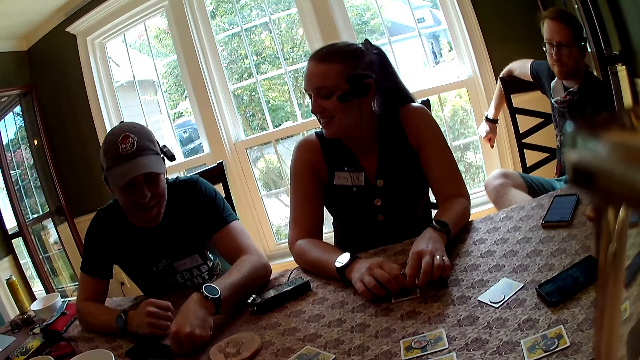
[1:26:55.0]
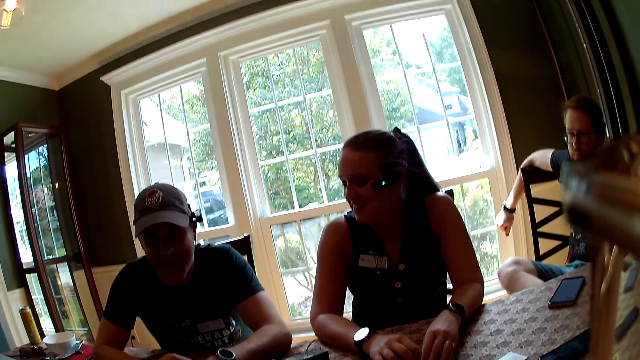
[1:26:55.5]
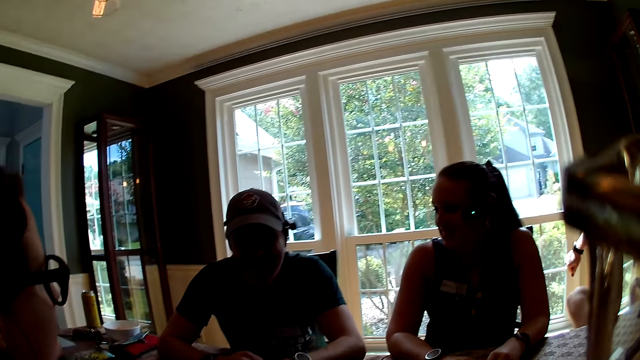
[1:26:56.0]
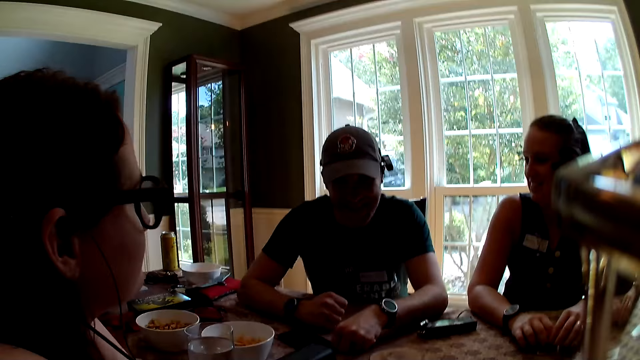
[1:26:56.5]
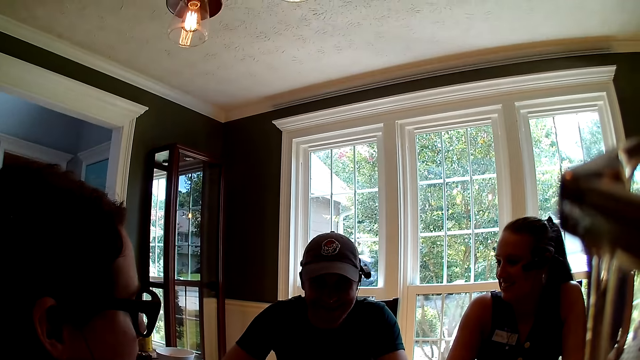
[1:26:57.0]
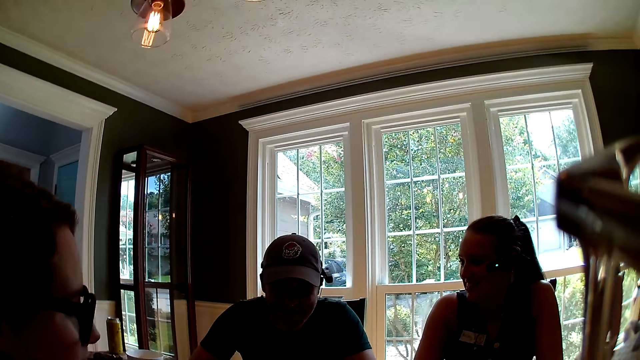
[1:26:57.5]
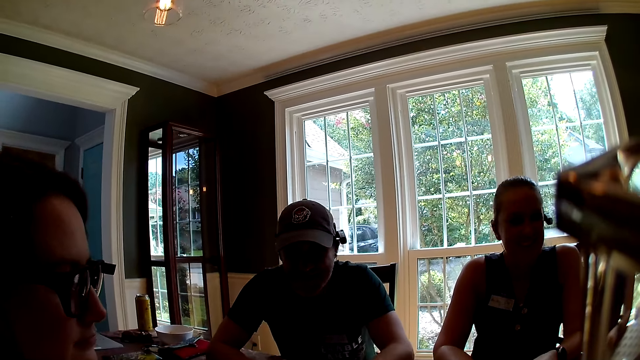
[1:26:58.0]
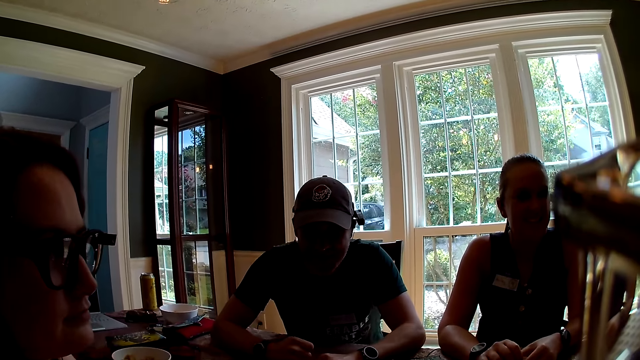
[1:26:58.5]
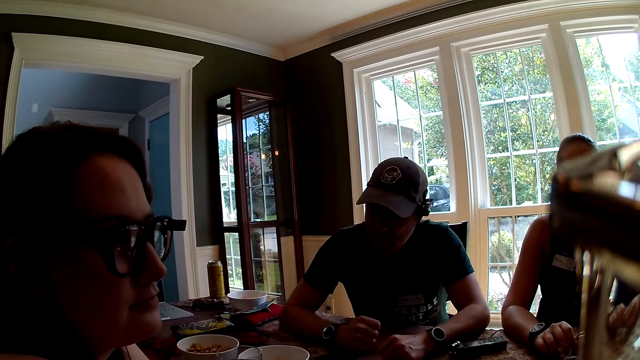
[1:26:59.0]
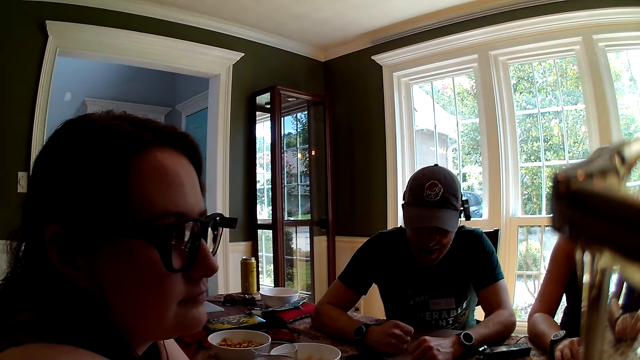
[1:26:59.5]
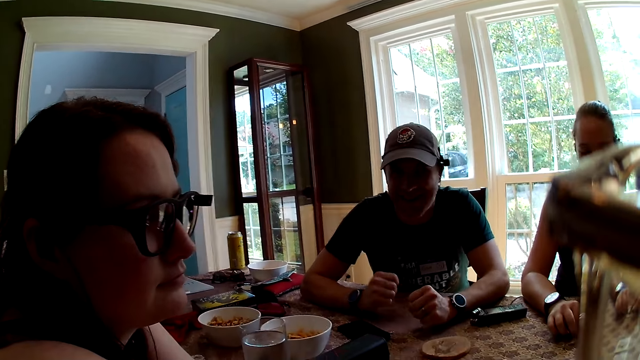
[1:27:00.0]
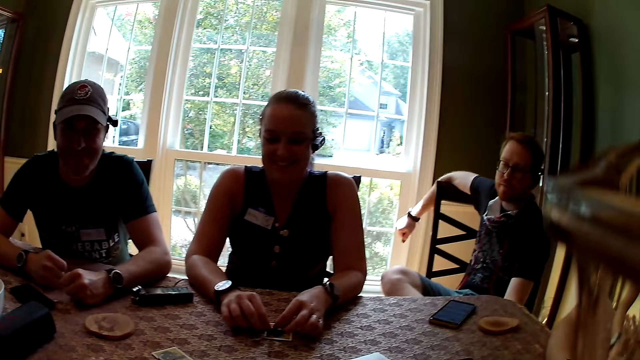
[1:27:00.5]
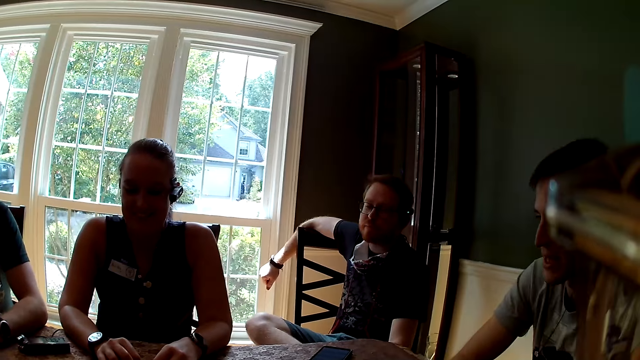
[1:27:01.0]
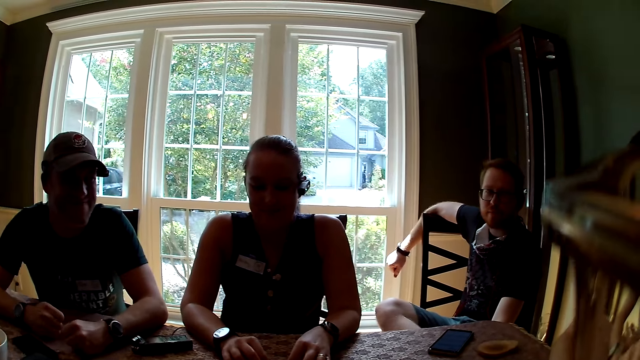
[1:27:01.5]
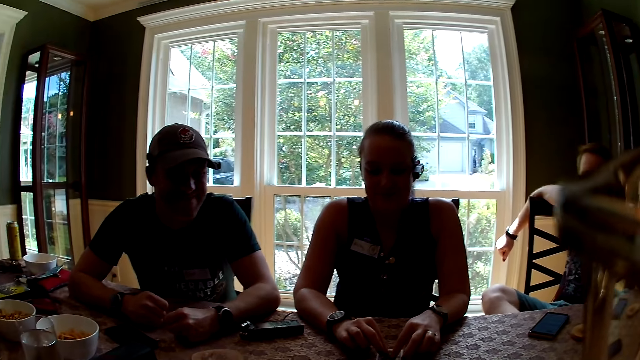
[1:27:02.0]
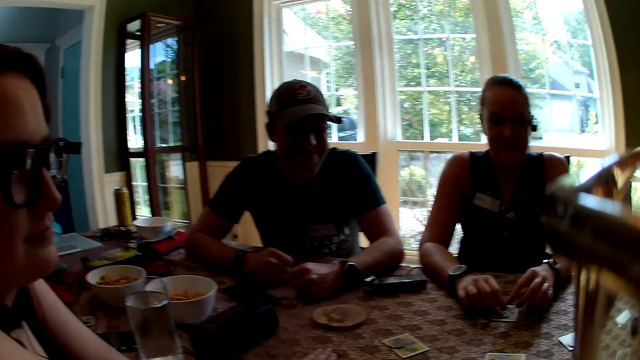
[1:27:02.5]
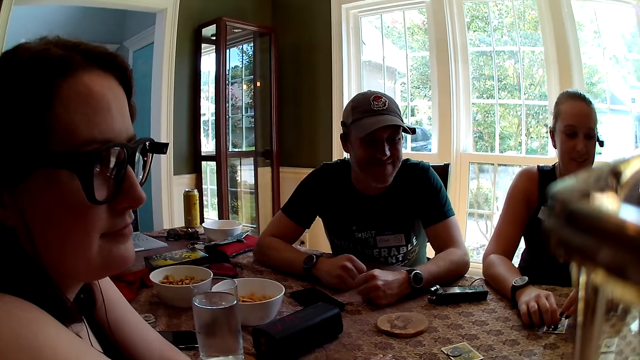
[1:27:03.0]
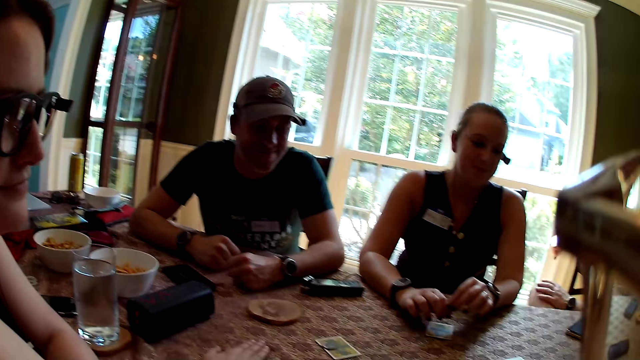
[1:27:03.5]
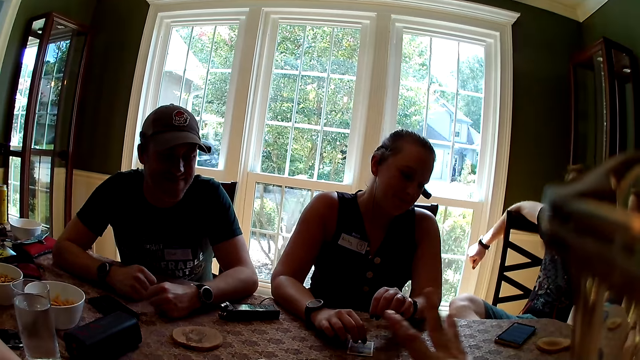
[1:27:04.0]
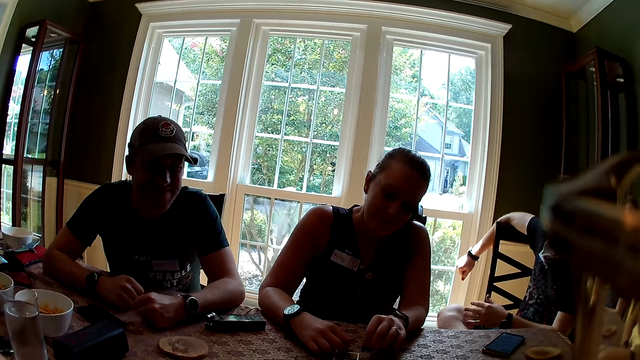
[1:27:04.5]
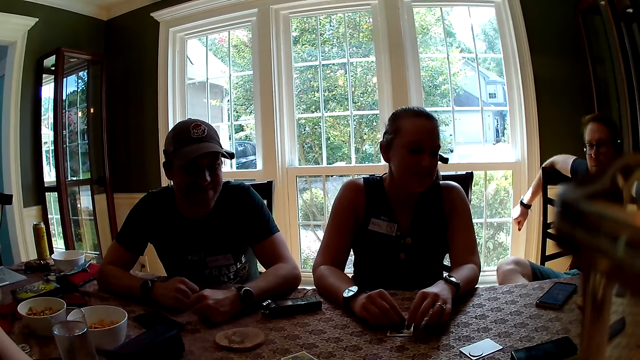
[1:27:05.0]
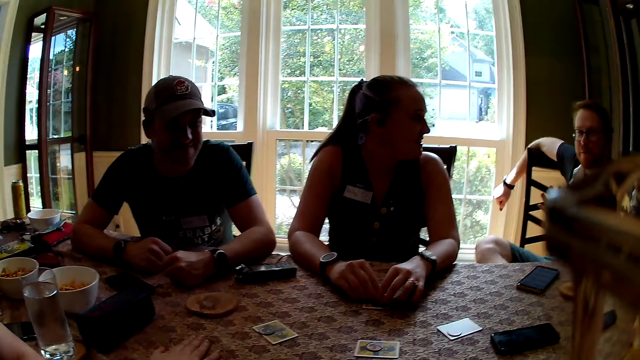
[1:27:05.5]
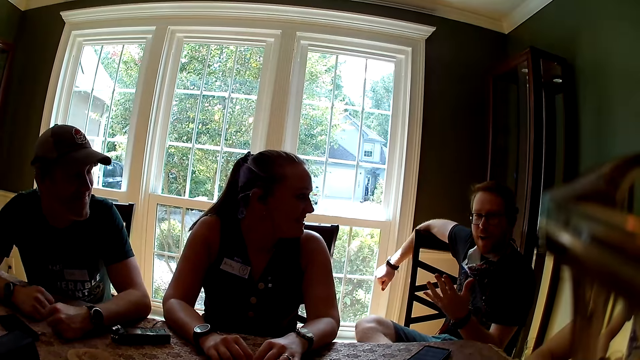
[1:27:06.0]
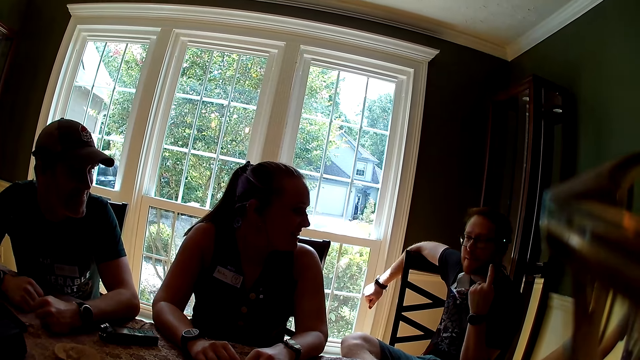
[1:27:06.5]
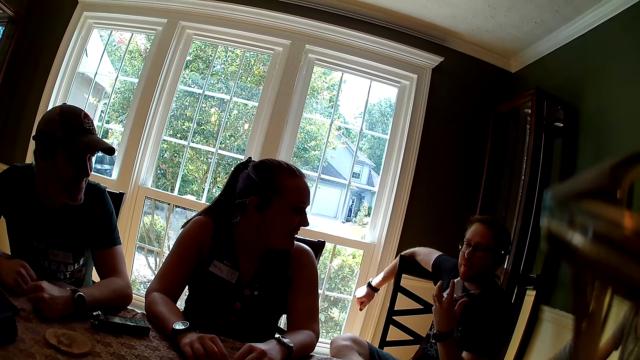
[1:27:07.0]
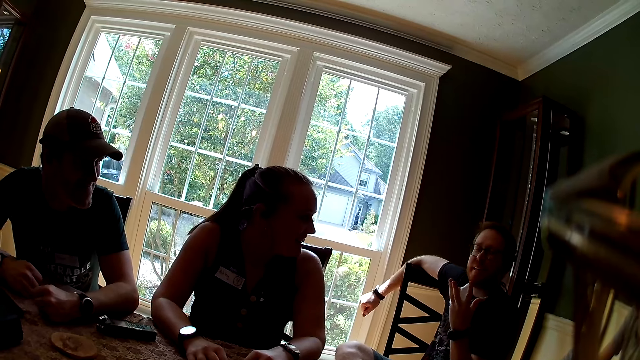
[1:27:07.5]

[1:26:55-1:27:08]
The woman taps the table with both hands. The man interacts with everyone.

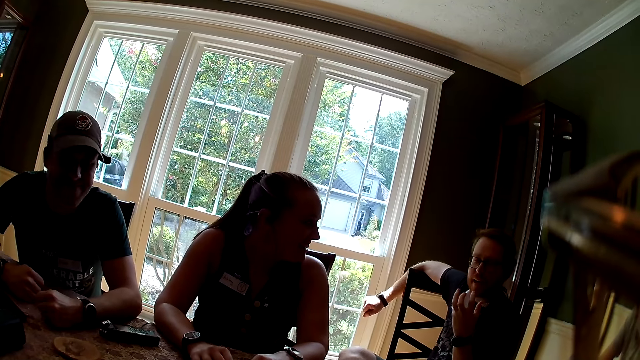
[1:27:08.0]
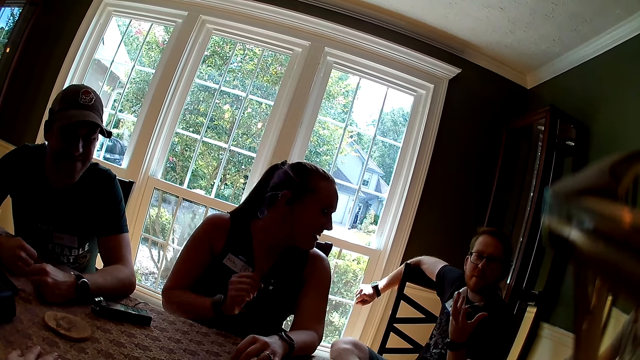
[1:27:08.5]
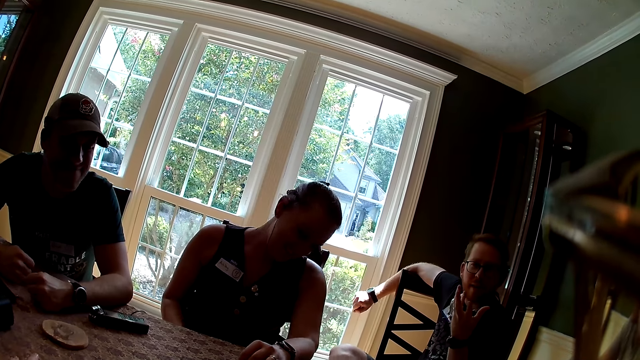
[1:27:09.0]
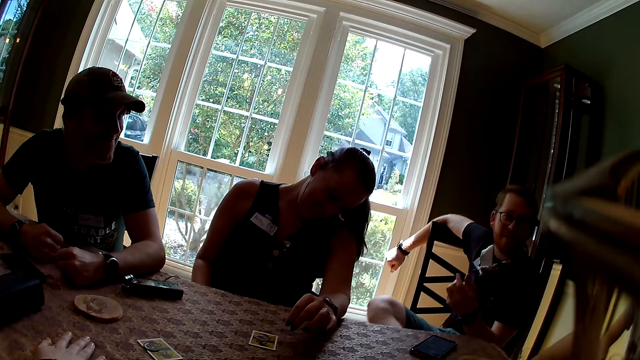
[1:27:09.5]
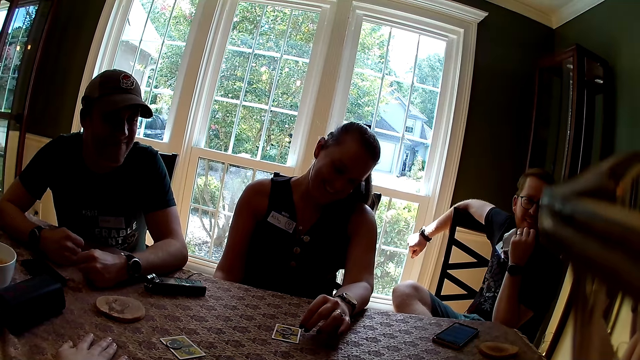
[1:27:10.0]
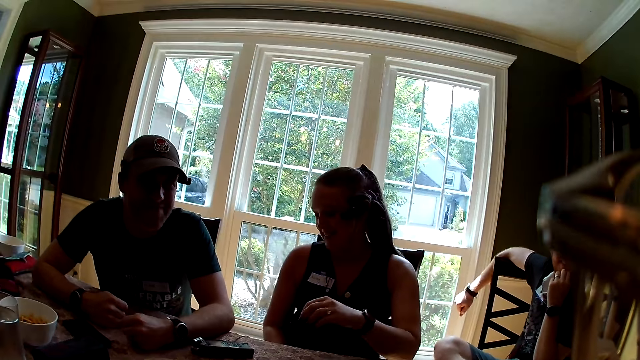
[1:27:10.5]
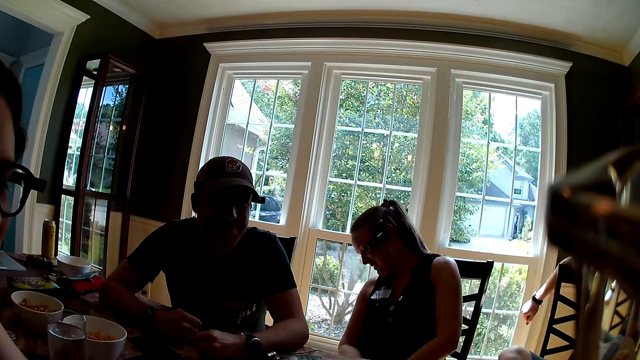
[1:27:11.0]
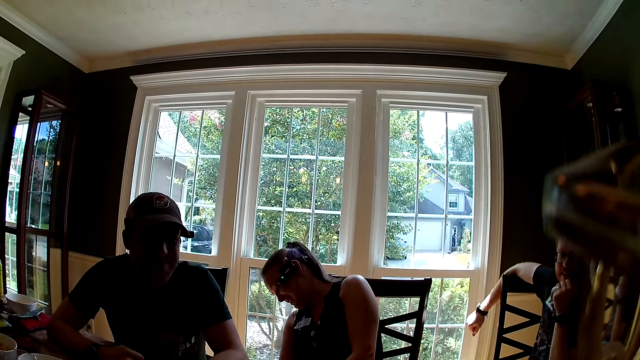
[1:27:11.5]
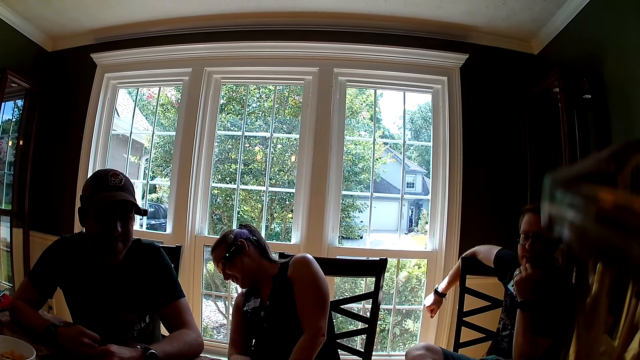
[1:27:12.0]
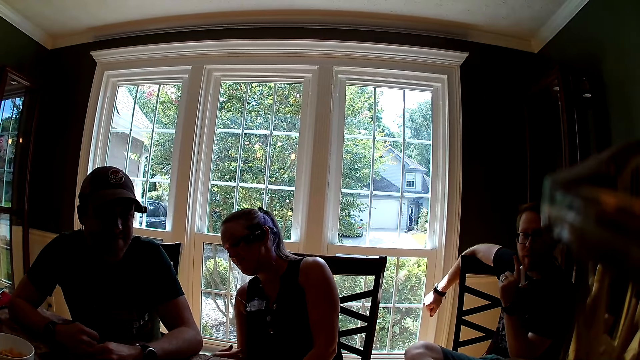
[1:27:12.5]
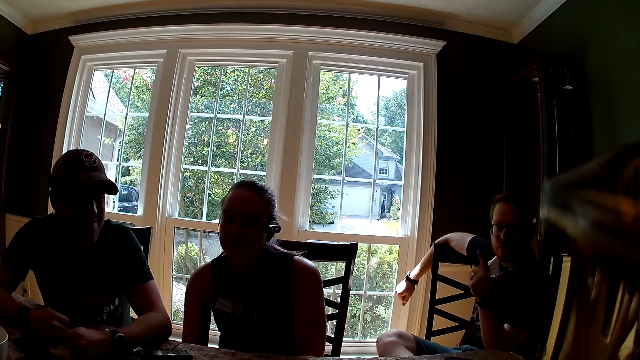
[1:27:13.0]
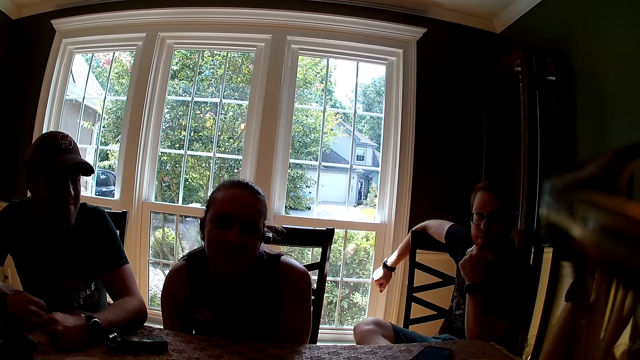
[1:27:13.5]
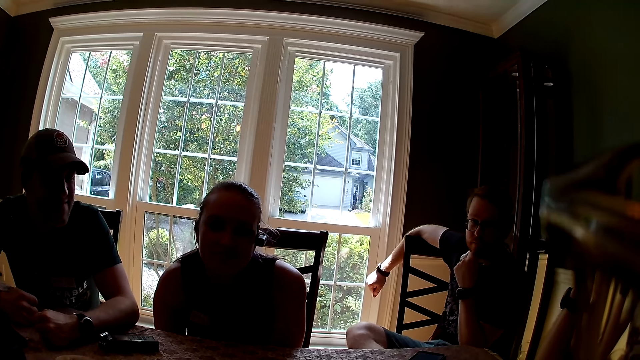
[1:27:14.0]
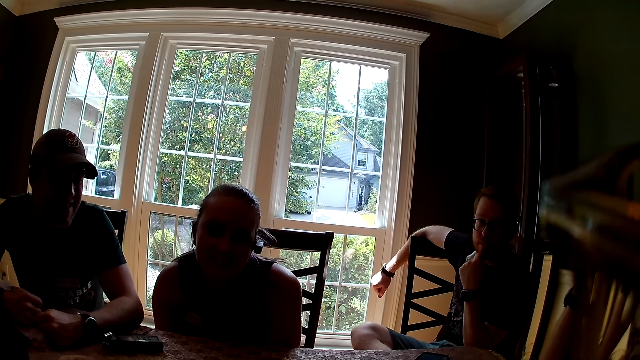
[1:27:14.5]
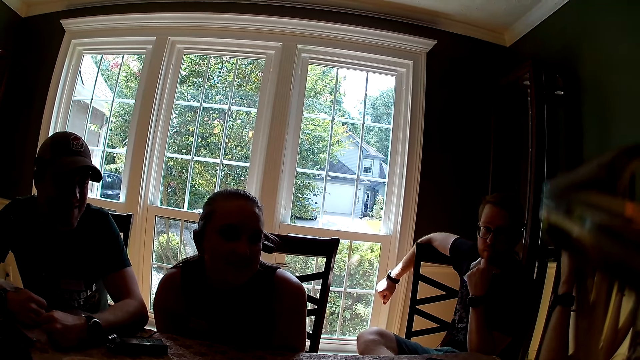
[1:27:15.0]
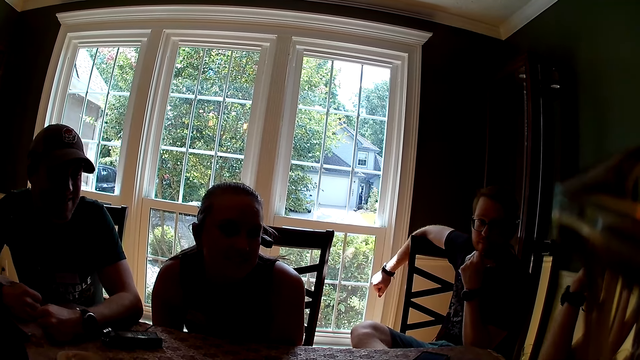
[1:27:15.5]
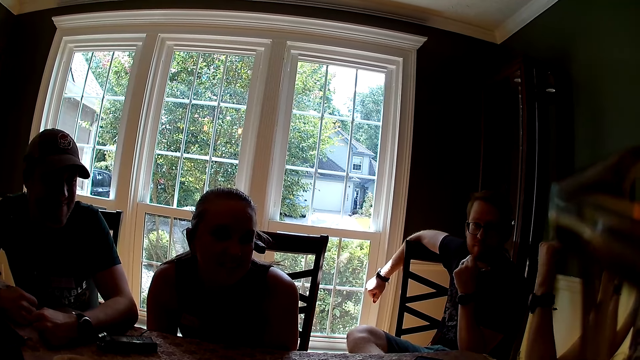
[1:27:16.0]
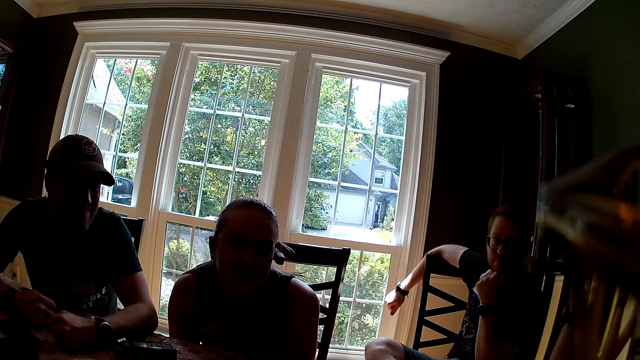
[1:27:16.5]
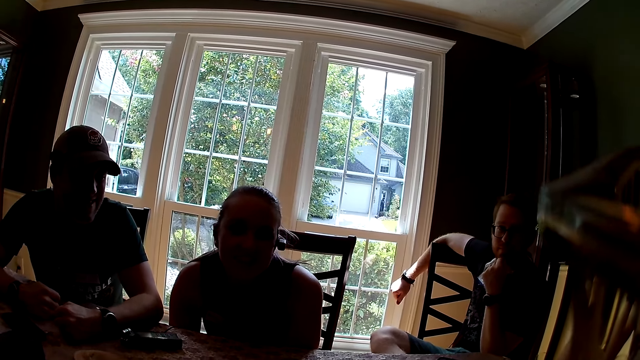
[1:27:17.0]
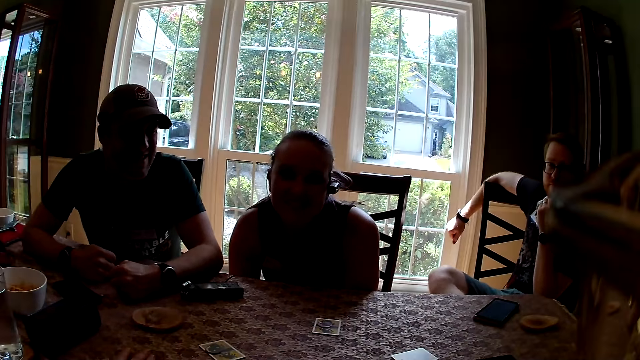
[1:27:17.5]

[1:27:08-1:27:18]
The woman removes her right hand from the table and removes her left hand from the table. The camera wearer interacts with everyone. The man interacts with everyone. Another man interacts with everyone. The woman interacts with everyone. The camera wearer interacts with everyone.
